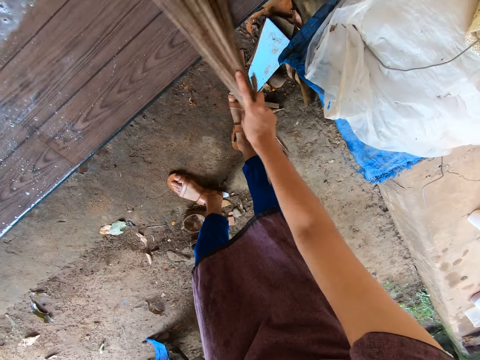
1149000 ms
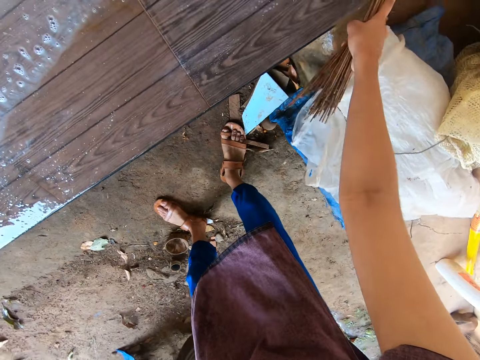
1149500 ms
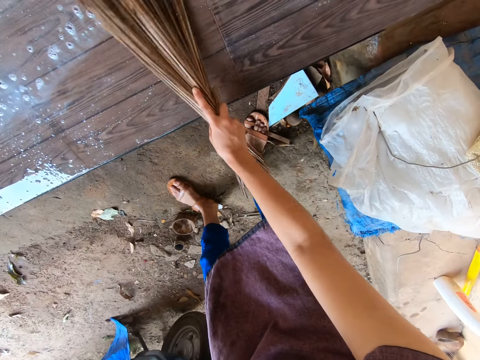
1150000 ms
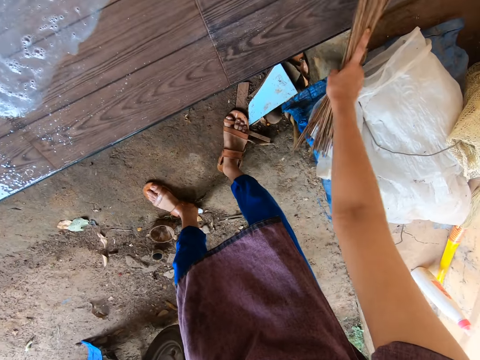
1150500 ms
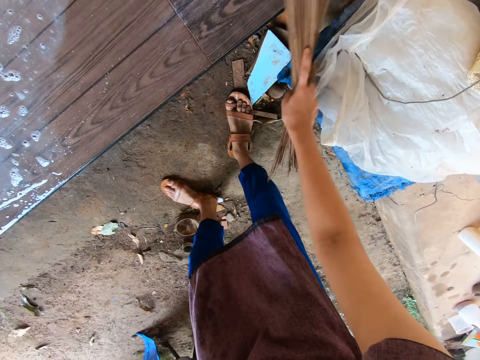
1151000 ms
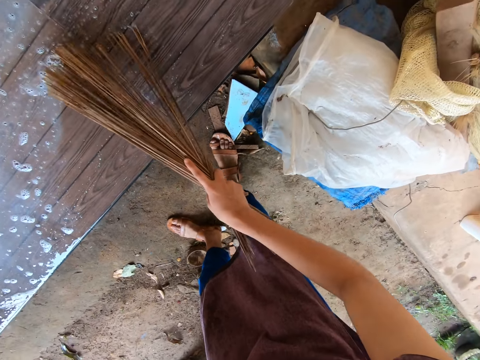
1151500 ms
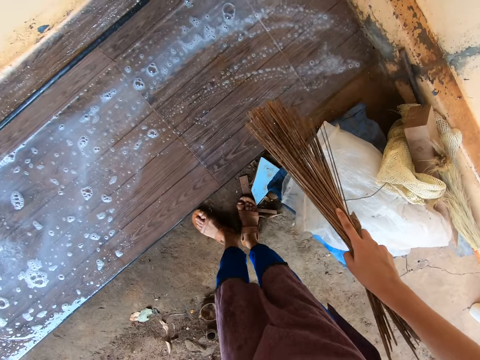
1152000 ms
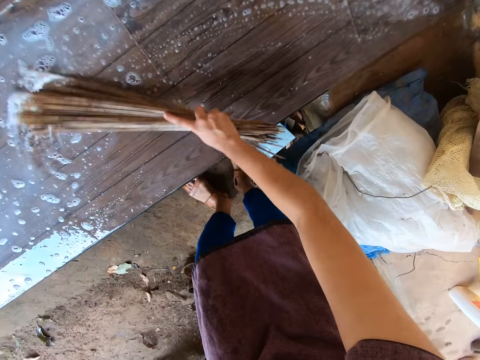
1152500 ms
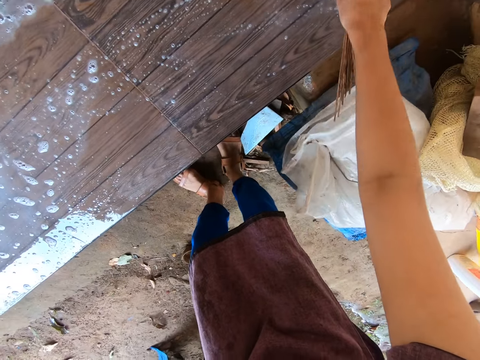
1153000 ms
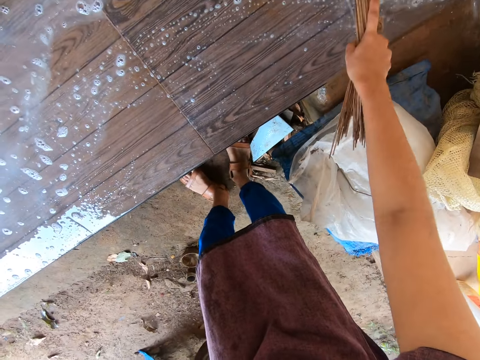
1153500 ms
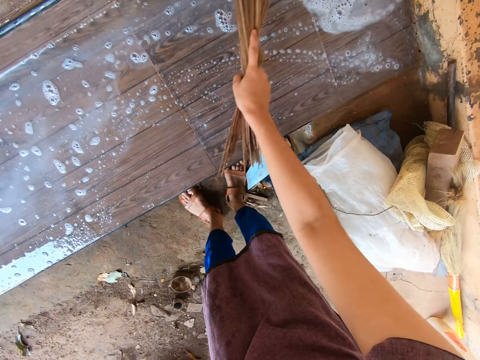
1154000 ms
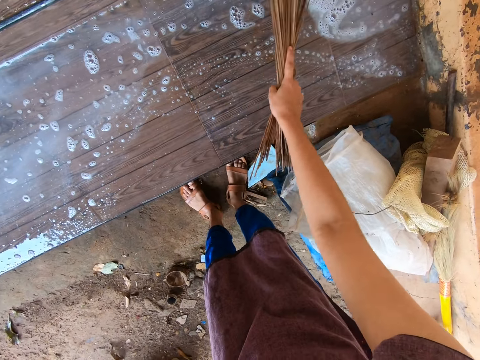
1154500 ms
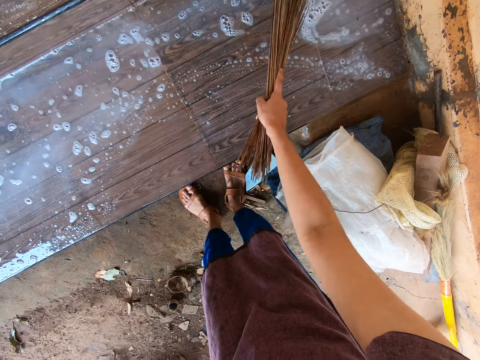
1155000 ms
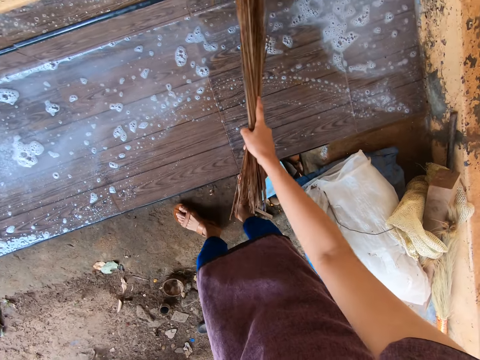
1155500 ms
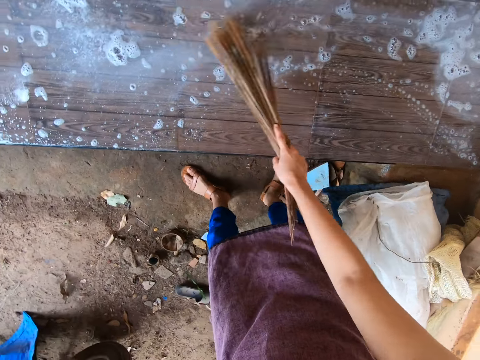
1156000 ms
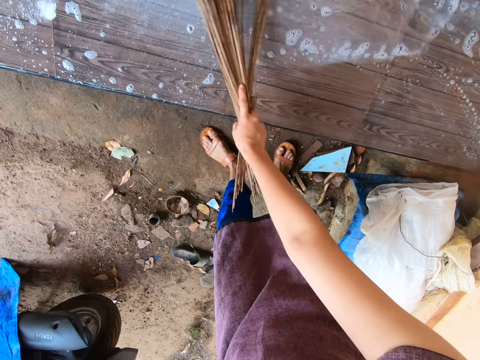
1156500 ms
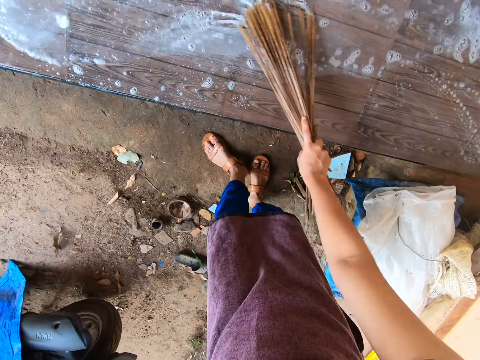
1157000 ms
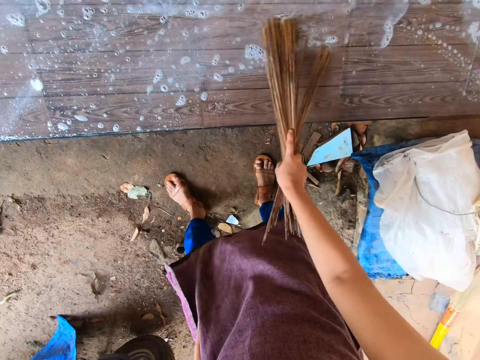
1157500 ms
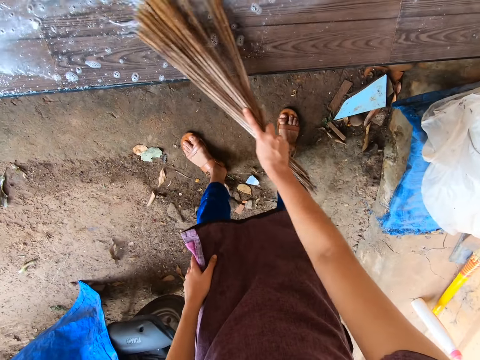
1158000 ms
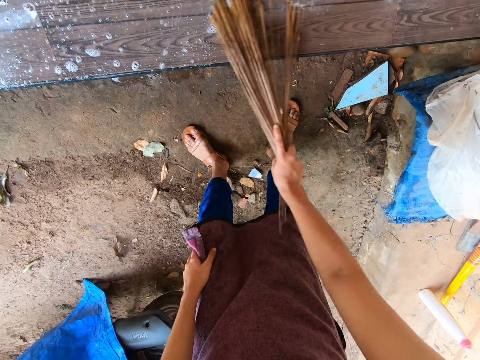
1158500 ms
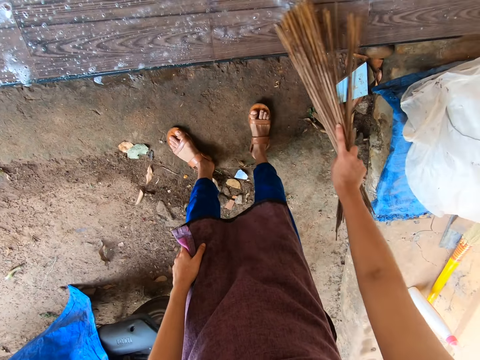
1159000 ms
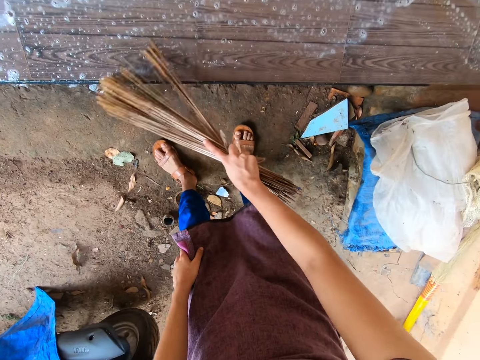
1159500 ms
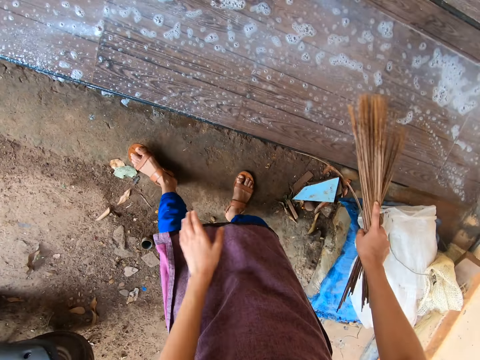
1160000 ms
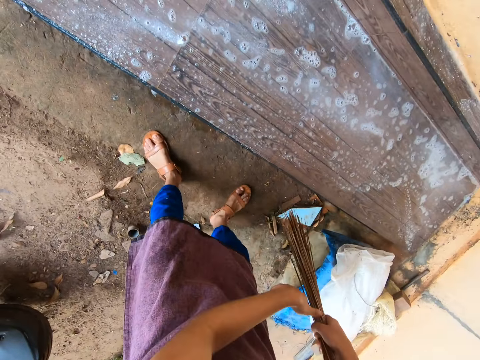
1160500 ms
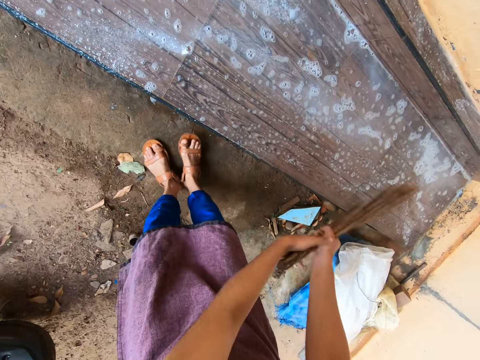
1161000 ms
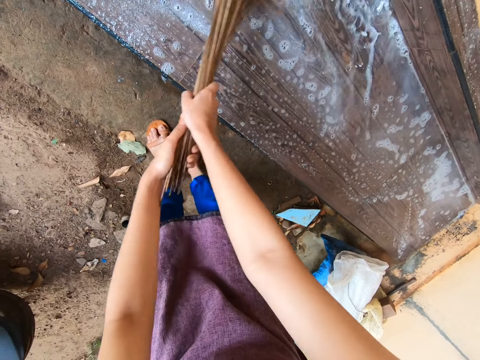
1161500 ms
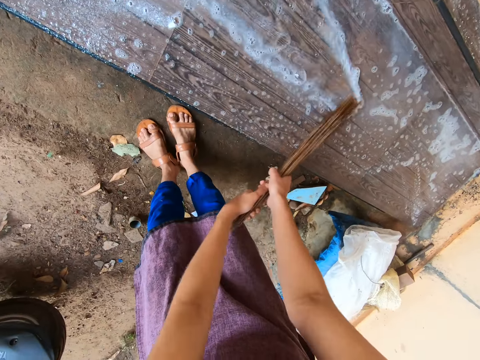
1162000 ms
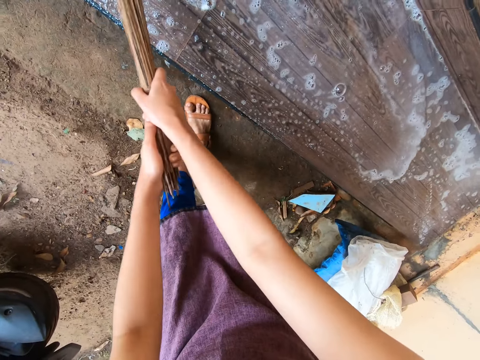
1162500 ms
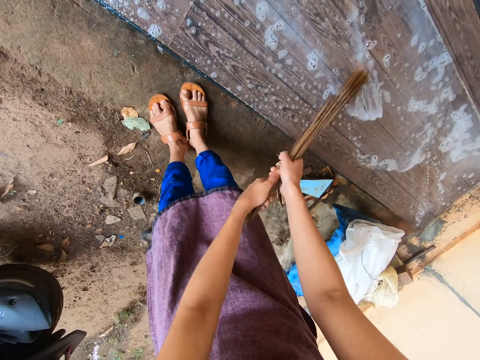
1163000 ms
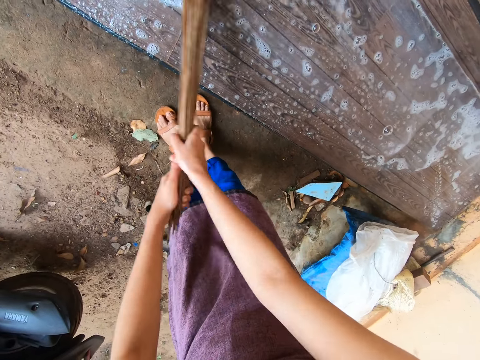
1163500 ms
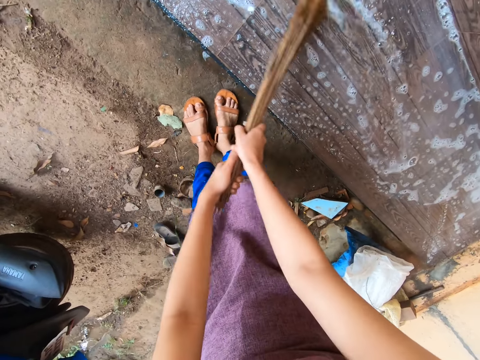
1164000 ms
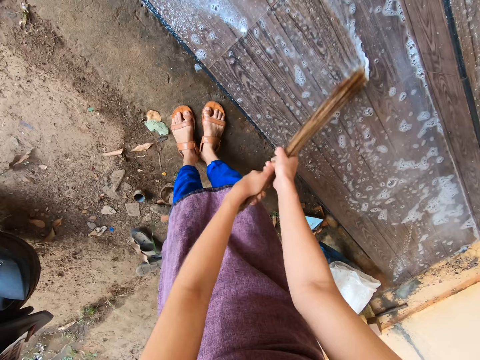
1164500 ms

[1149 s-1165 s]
The camera wearer holds the broom with both hands. They wash the tiled floor with the broom in both hands.

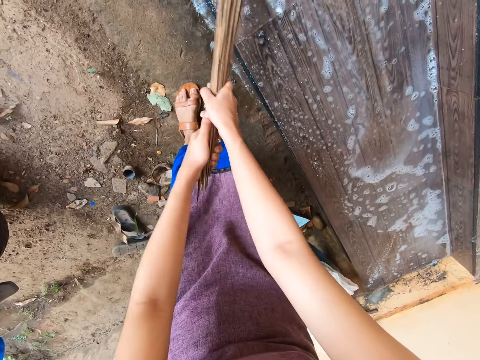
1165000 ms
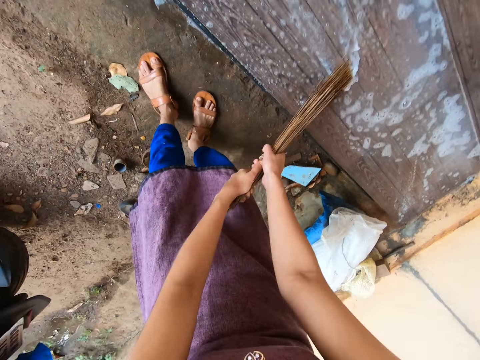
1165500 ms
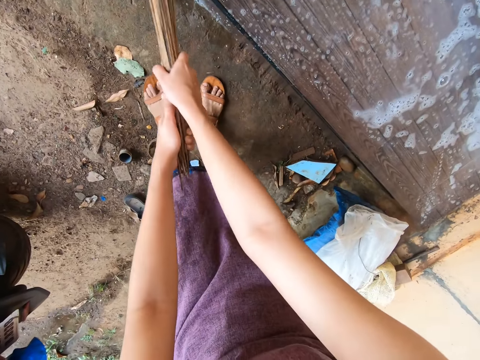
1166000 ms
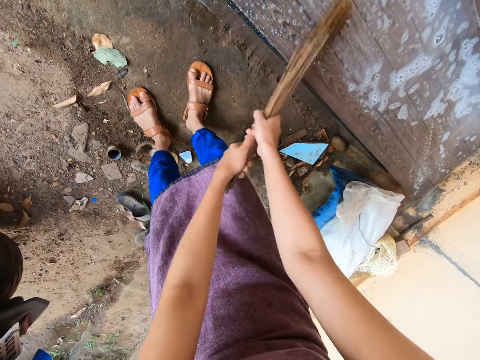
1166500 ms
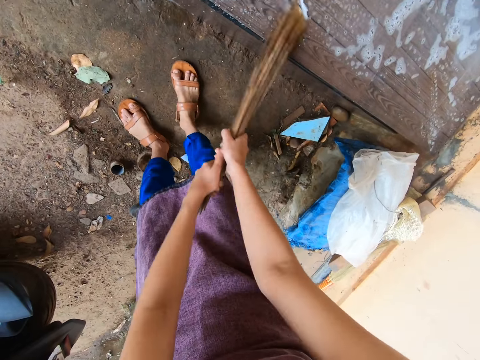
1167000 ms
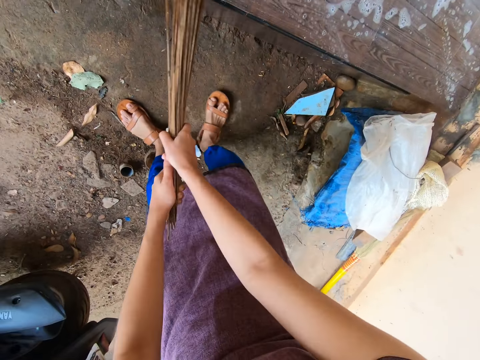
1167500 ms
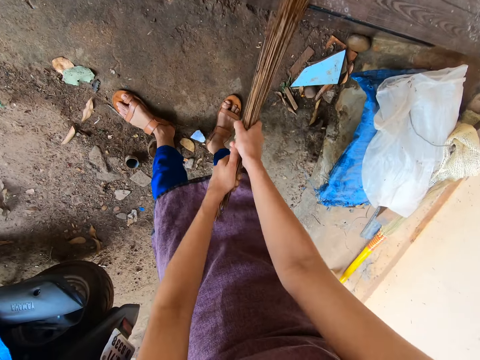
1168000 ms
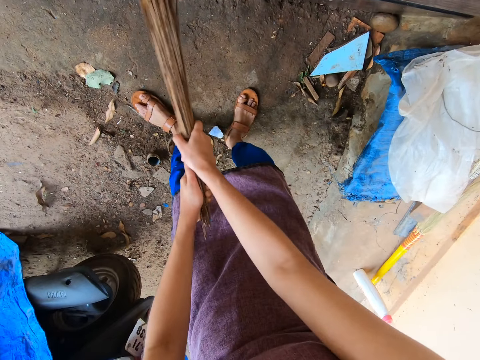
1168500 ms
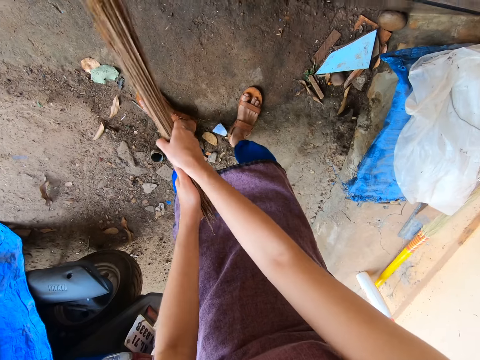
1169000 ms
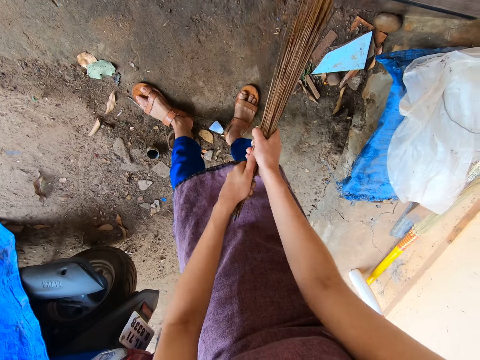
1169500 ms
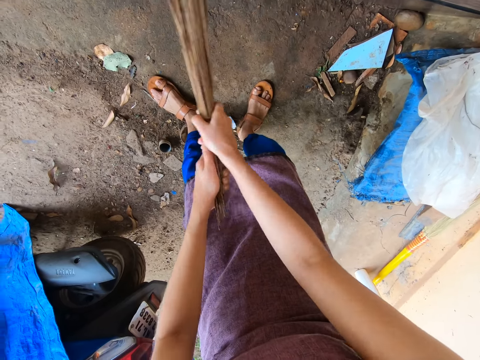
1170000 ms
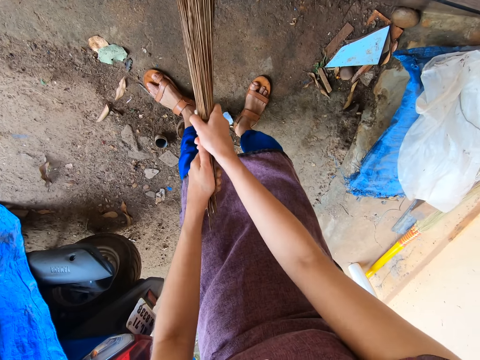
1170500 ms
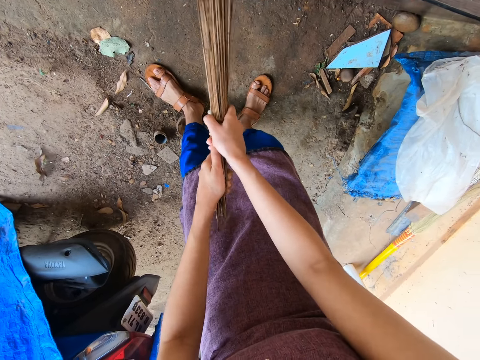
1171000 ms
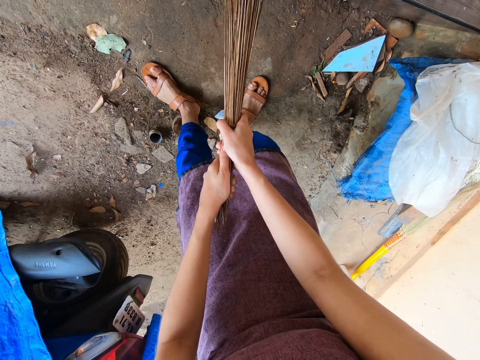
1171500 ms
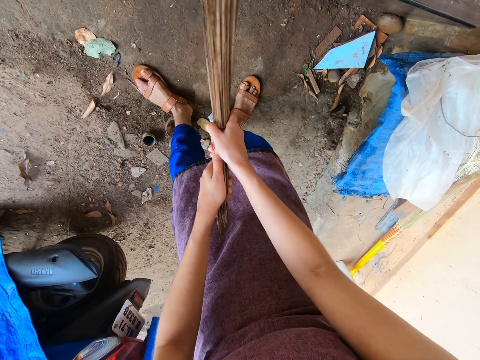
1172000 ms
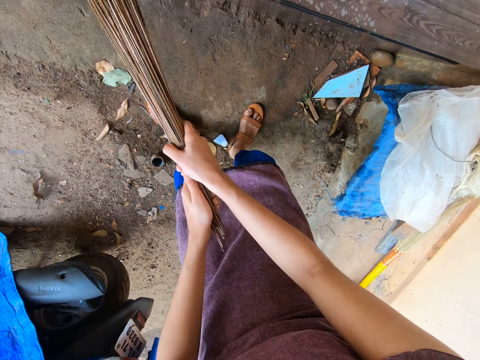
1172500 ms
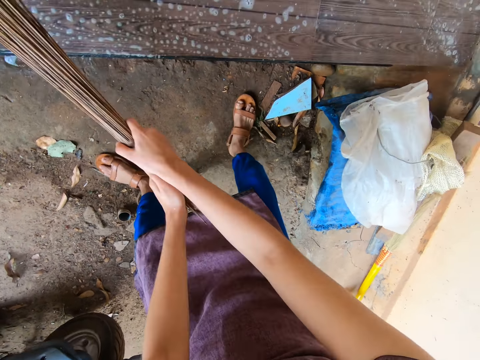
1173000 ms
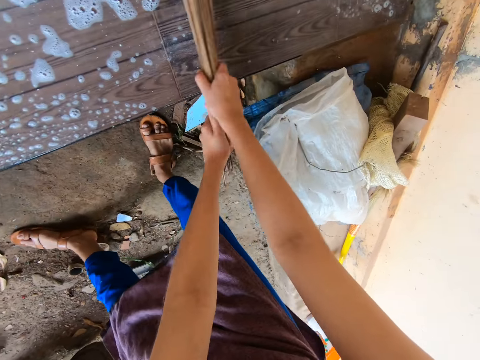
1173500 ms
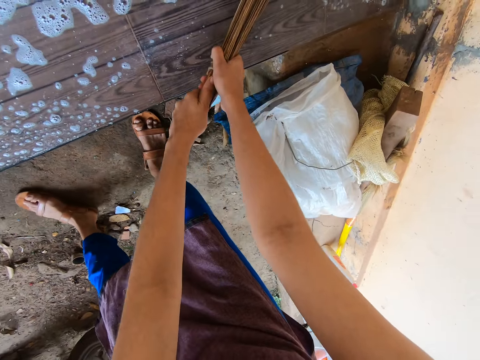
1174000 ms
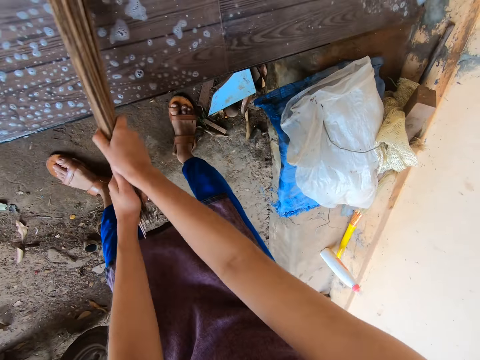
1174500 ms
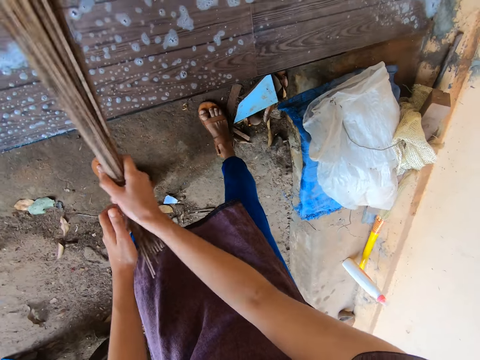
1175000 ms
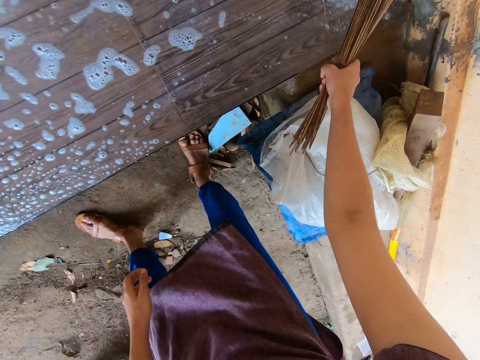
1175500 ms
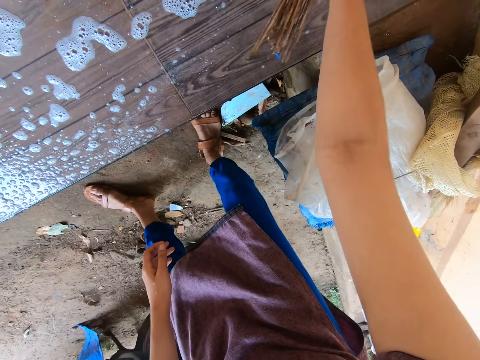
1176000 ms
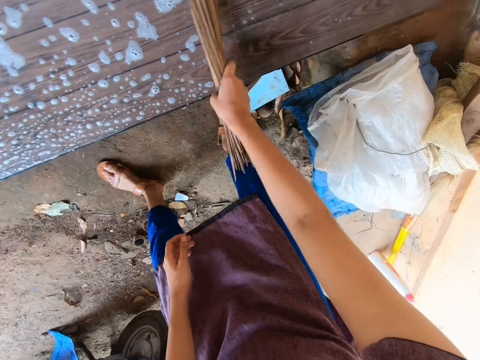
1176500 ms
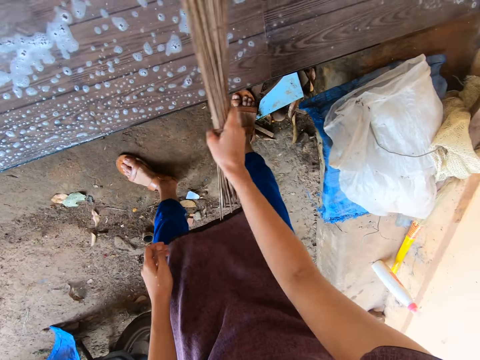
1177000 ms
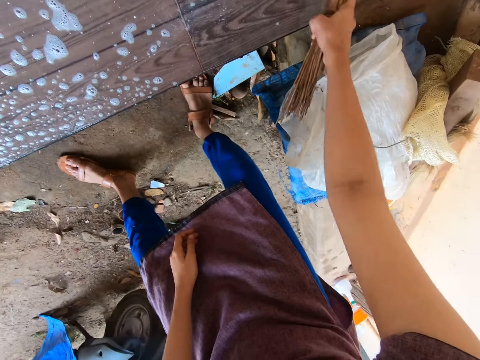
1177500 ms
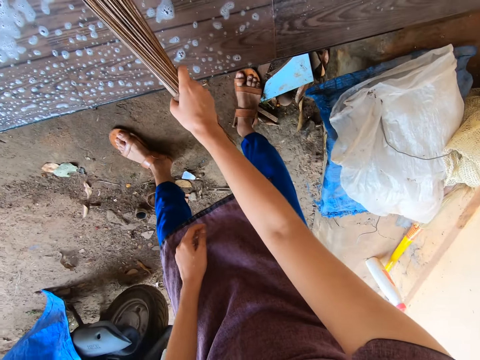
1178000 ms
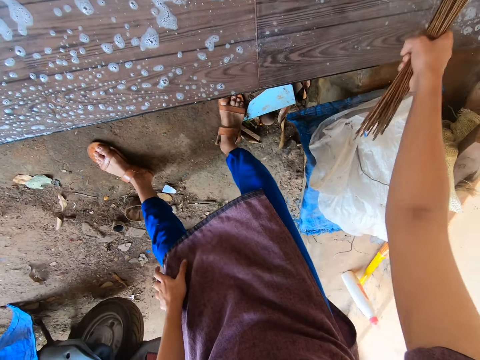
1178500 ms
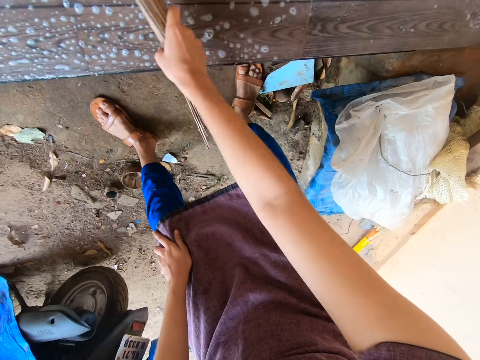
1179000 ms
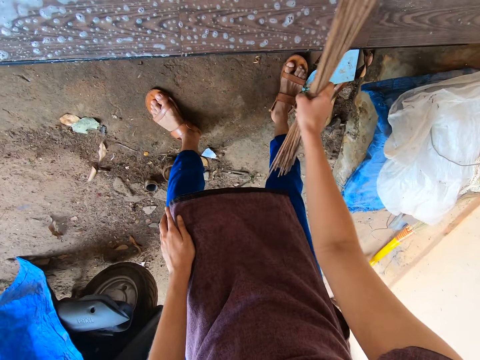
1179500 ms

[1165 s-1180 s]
The camera wearer washes the tiled floor with the broom in his right hand.
